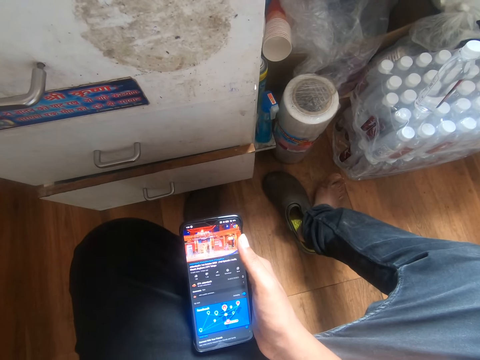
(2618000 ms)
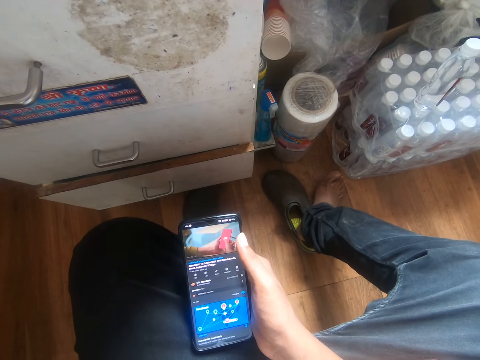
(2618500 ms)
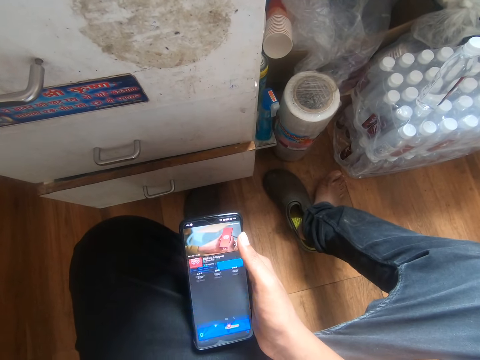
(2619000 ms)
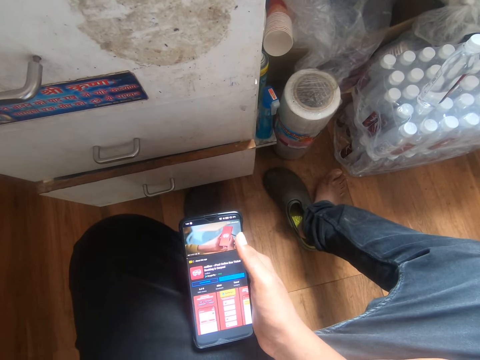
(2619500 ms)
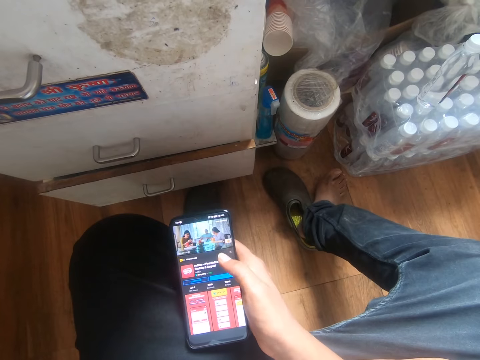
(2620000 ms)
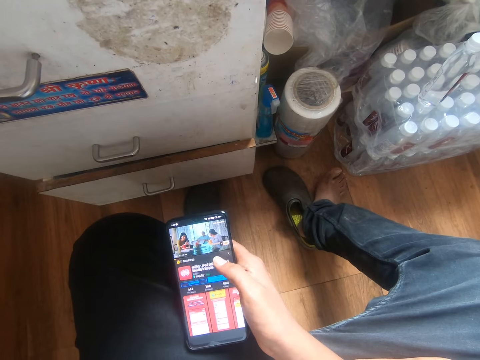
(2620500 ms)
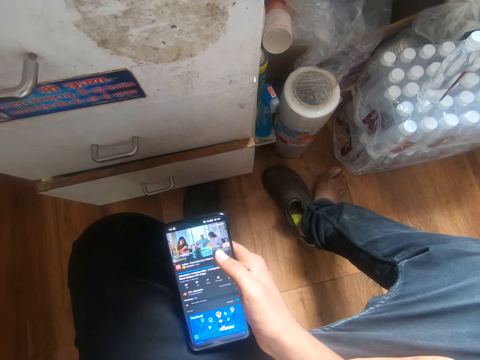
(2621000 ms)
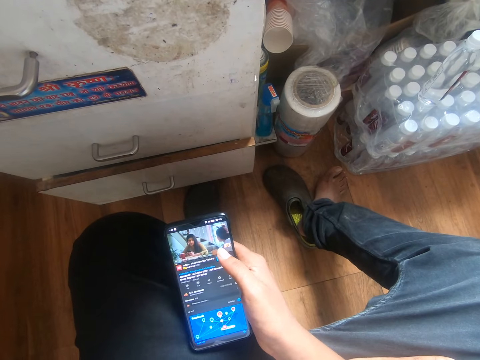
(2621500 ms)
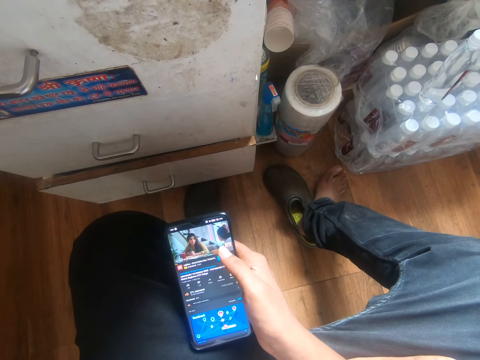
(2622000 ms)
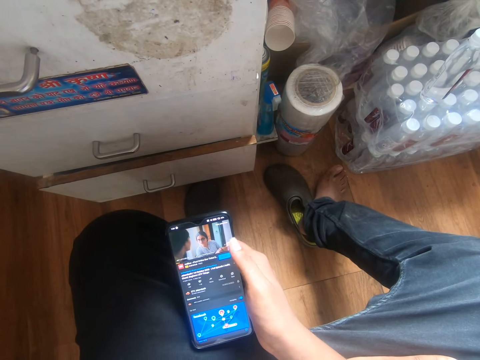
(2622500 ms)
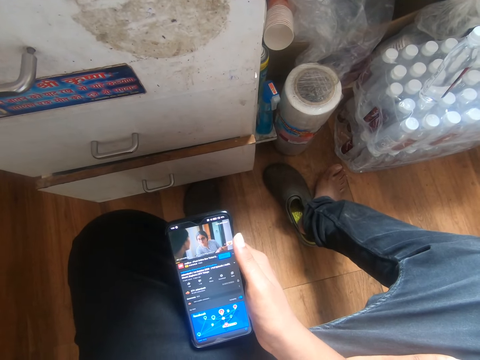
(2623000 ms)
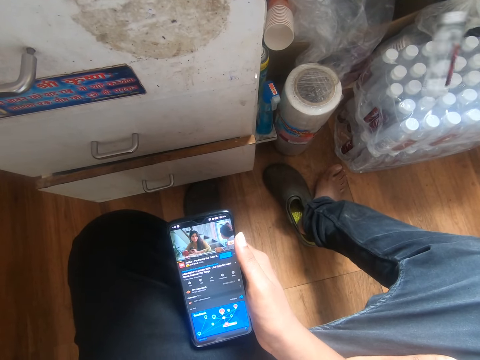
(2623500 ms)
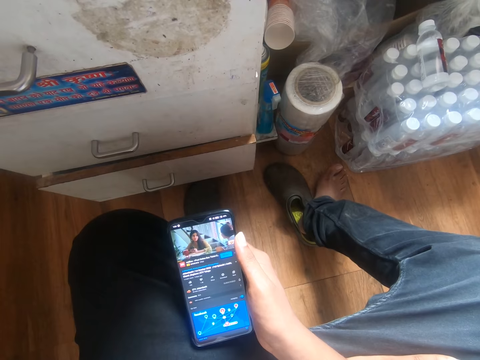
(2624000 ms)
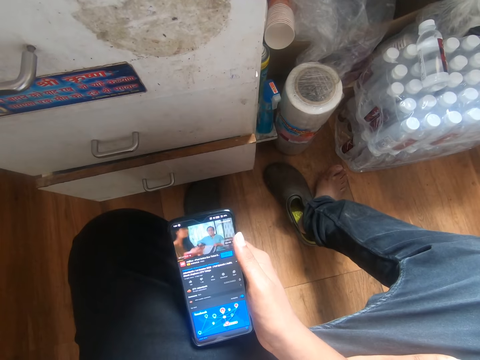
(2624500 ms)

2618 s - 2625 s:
The camera wearer operates the phone with his right hand.

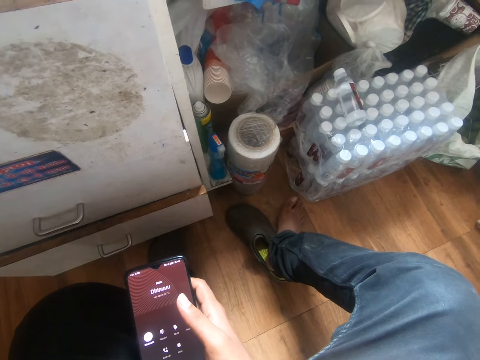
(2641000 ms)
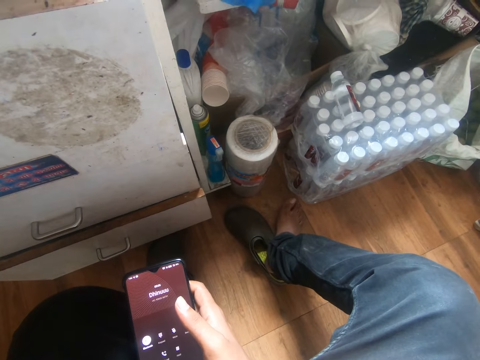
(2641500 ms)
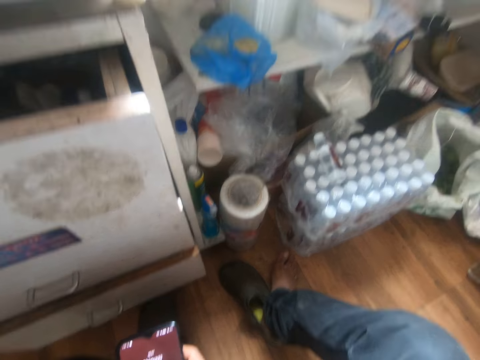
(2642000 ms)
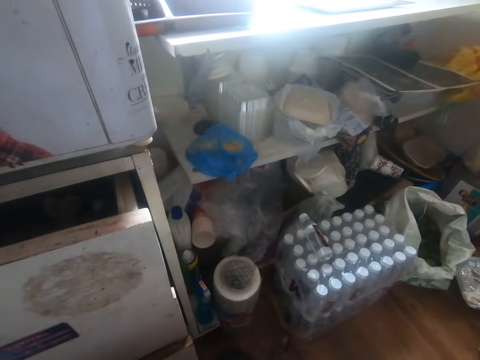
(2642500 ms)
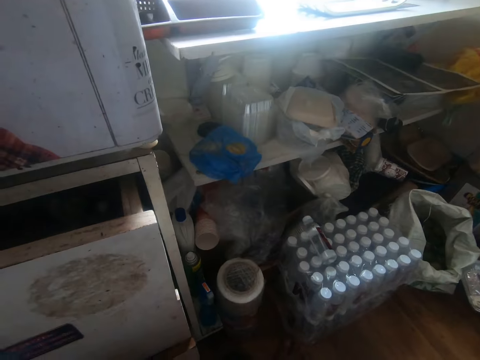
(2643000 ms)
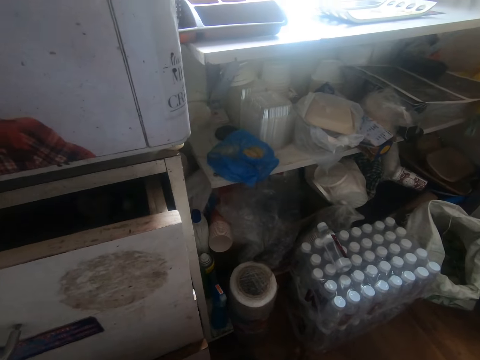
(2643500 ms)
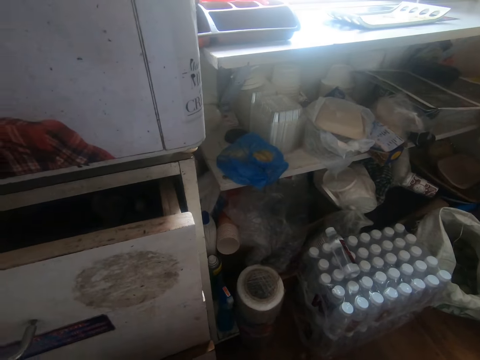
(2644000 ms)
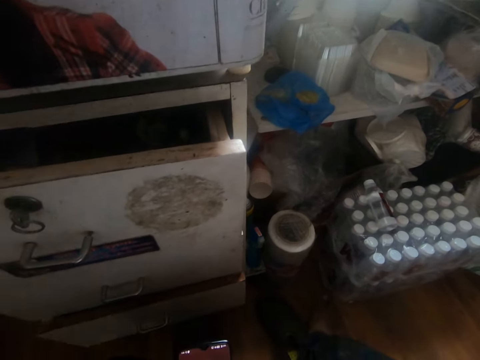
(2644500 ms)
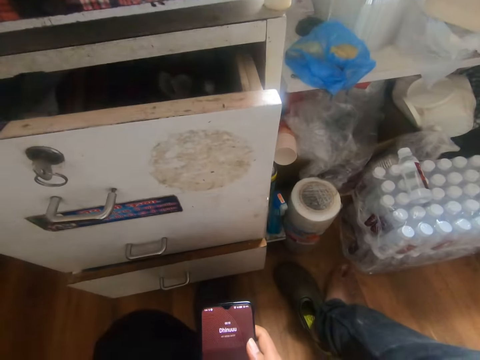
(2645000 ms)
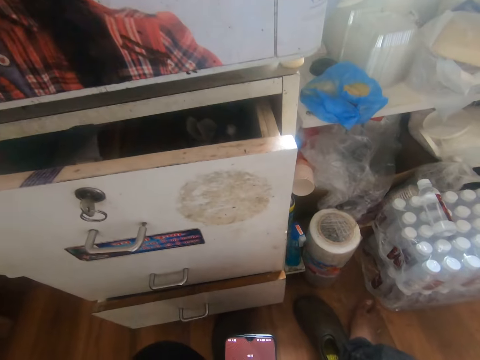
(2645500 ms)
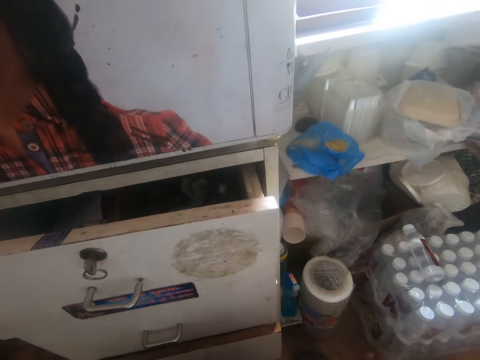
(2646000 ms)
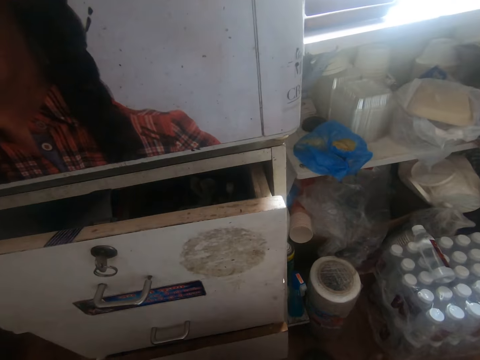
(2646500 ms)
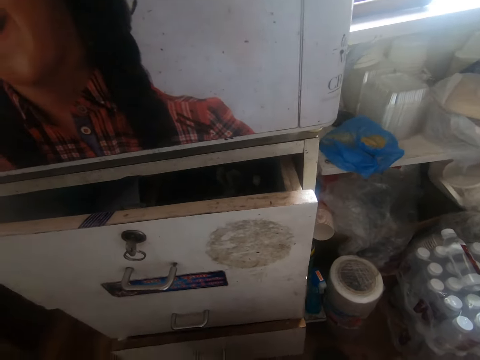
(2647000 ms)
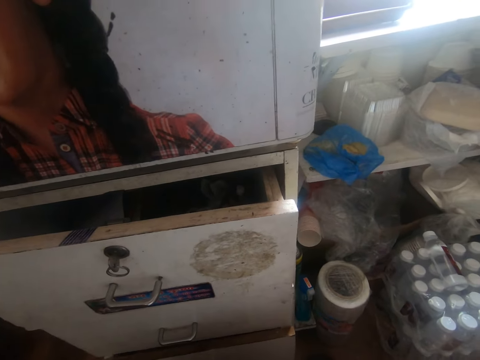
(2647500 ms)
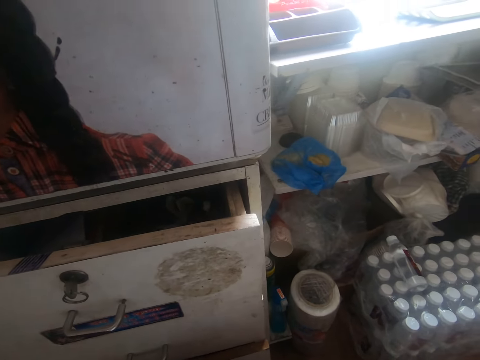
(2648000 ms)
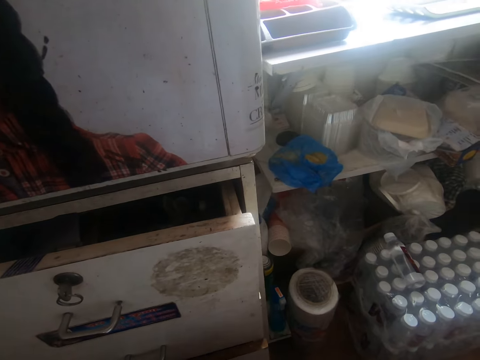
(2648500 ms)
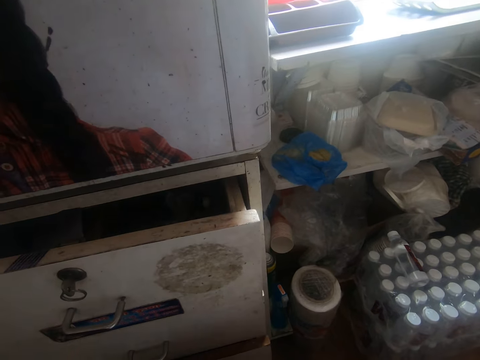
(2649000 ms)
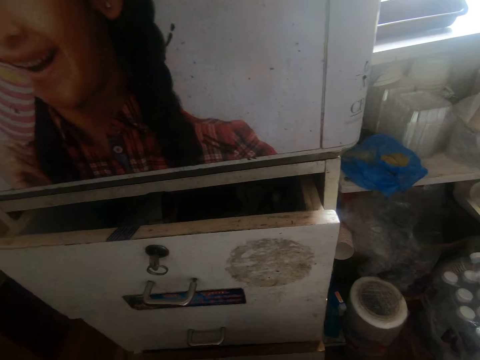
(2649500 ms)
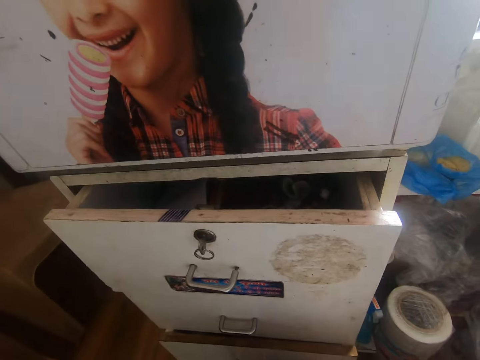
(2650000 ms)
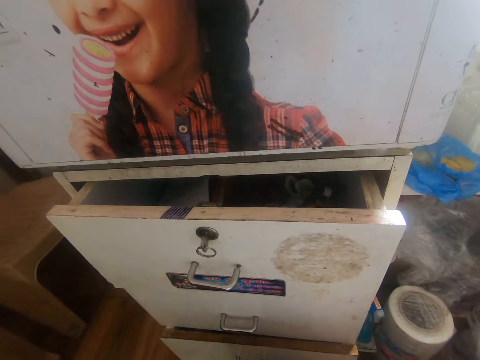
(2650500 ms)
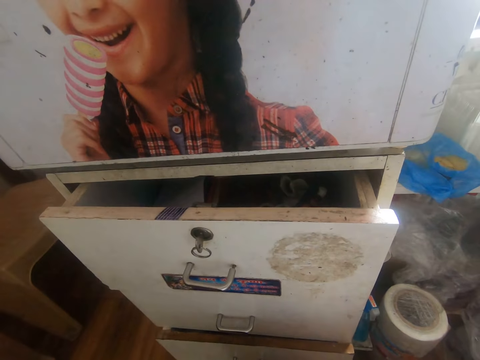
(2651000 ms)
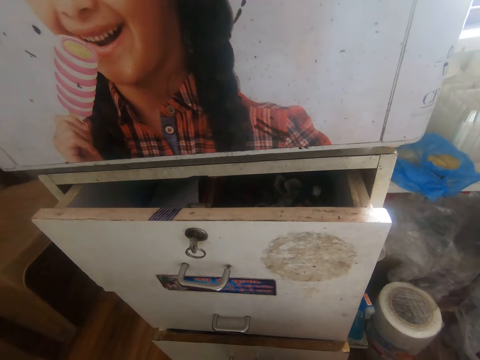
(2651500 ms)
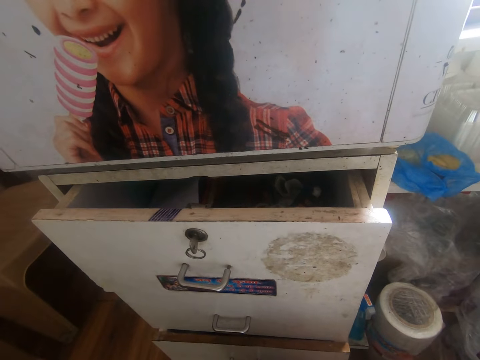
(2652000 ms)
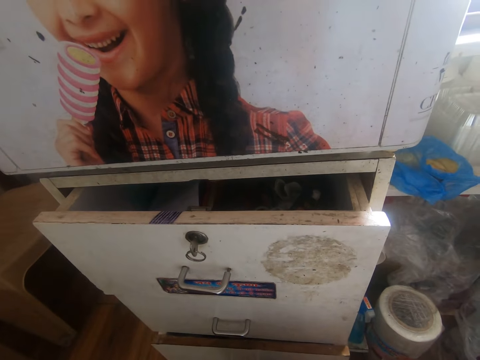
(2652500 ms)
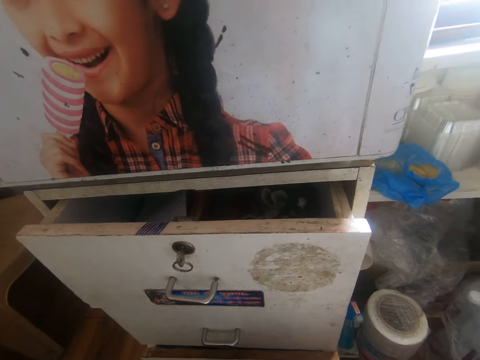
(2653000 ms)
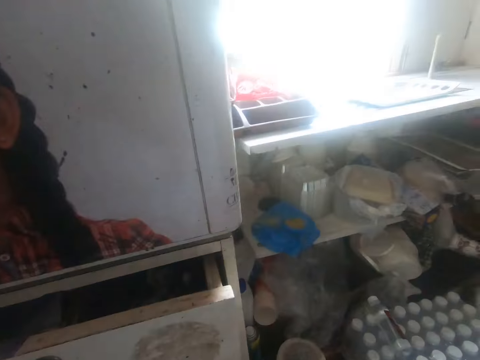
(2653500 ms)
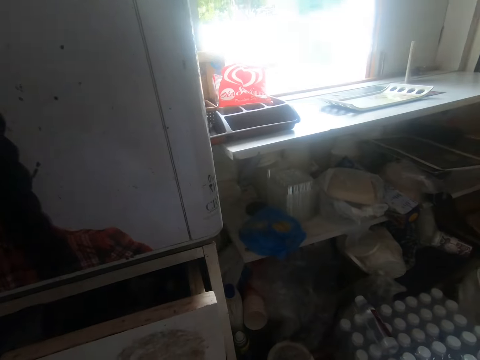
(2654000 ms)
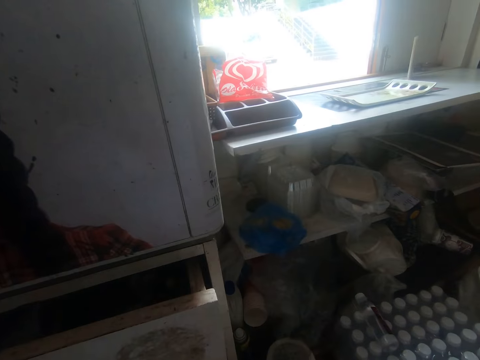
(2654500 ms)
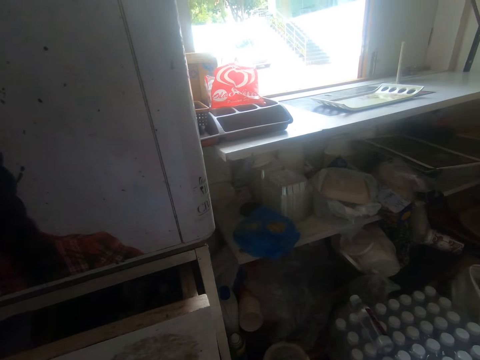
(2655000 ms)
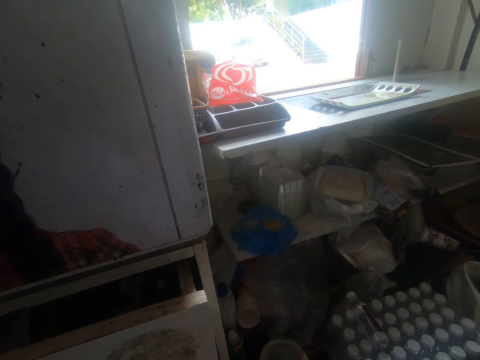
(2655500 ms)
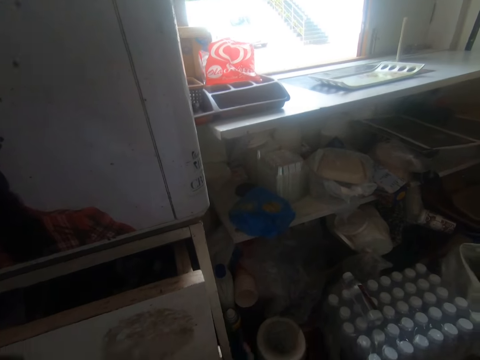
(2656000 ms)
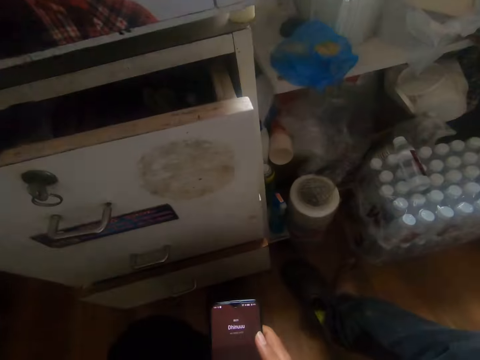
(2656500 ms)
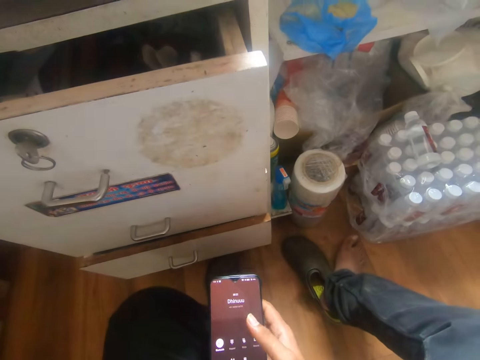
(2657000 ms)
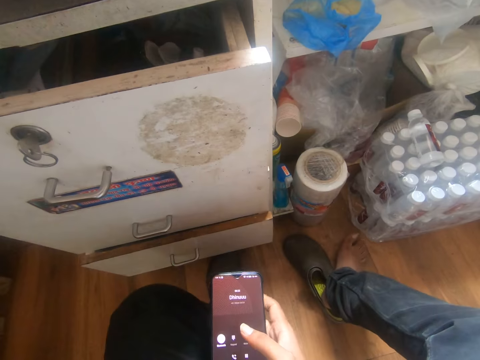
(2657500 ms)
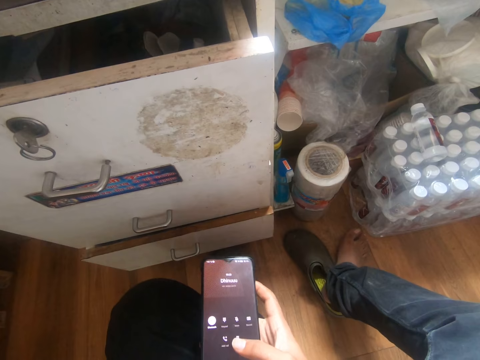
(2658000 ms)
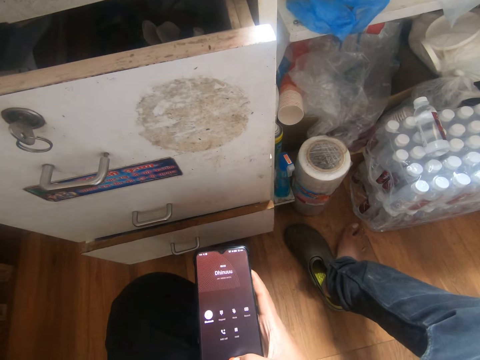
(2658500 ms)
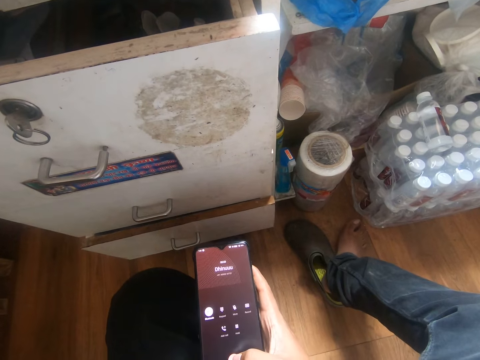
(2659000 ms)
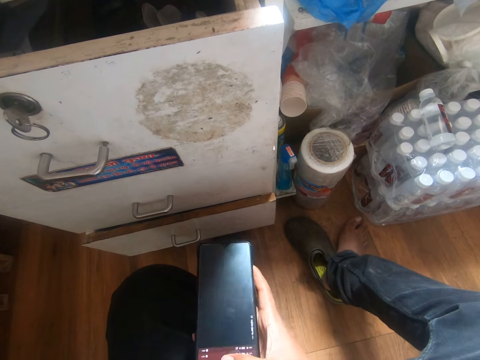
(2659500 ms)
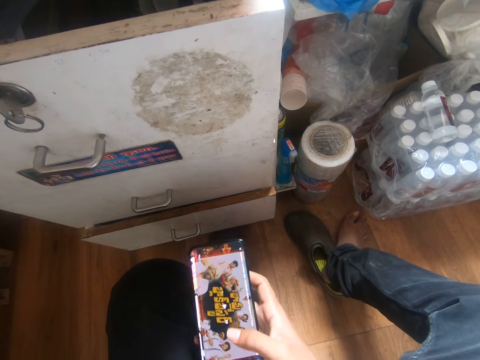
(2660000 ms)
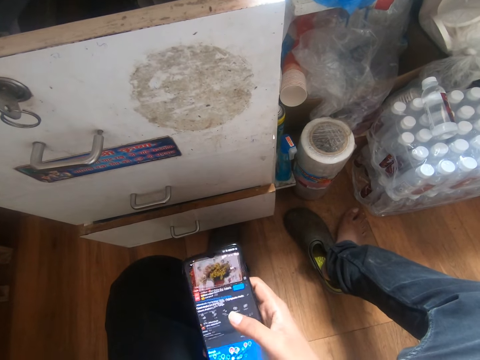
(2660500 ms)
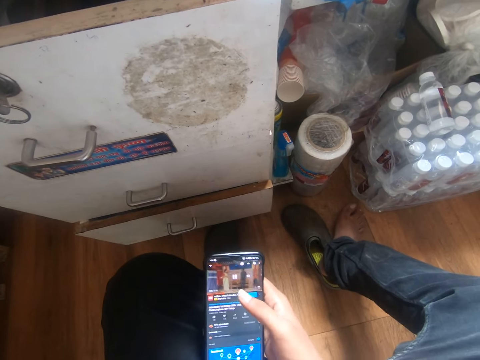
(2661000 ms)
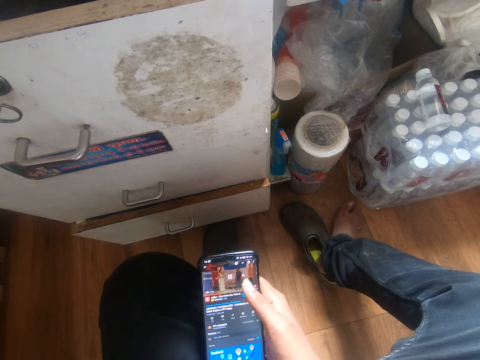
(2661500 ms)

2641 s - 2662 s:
The camera wearer looks around. They use the phone.
